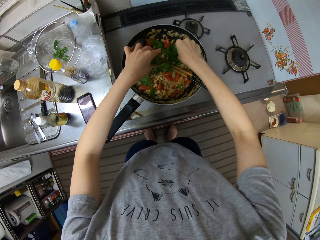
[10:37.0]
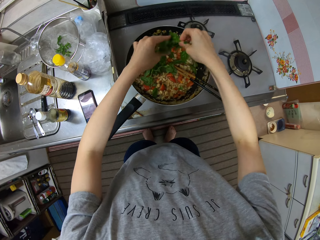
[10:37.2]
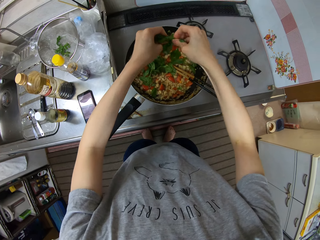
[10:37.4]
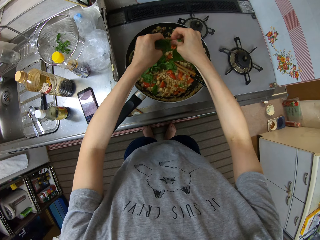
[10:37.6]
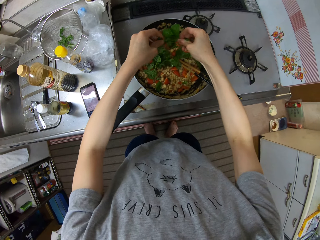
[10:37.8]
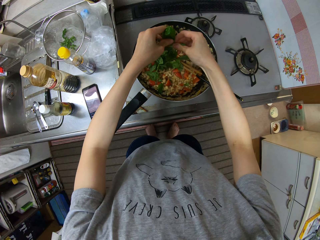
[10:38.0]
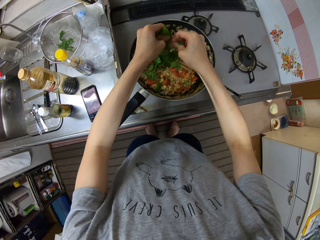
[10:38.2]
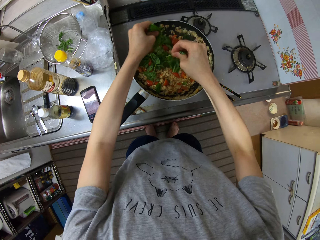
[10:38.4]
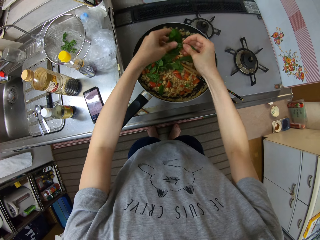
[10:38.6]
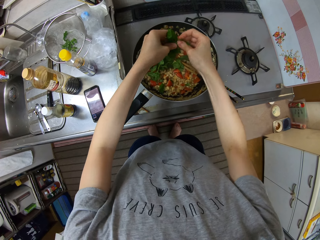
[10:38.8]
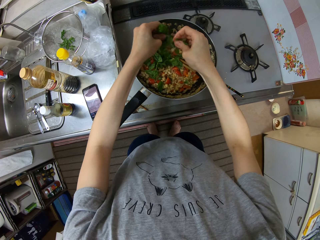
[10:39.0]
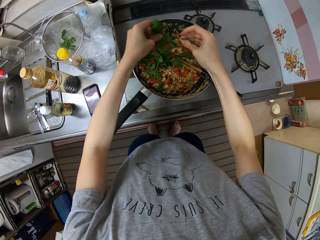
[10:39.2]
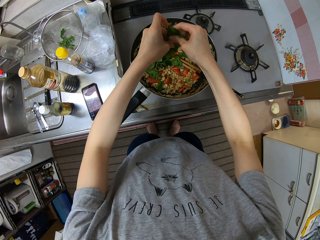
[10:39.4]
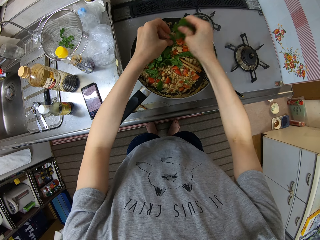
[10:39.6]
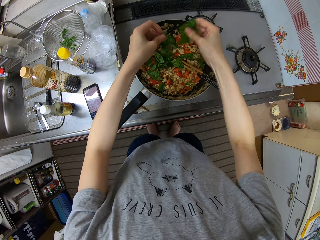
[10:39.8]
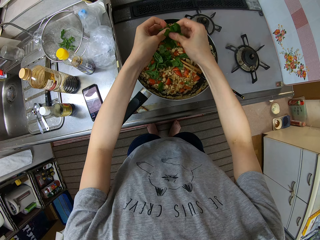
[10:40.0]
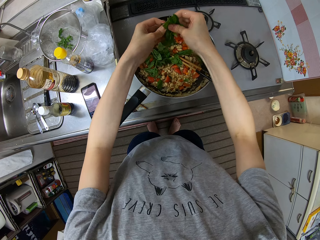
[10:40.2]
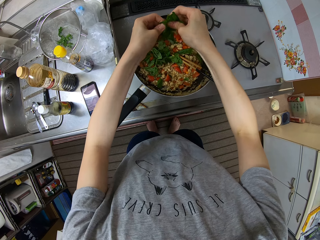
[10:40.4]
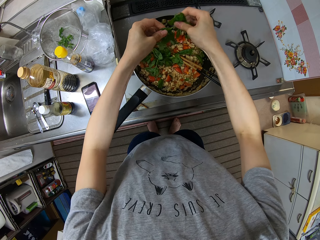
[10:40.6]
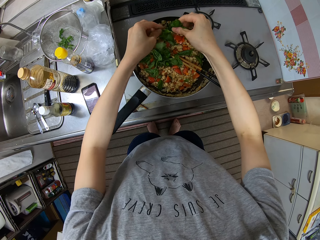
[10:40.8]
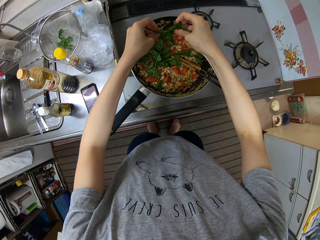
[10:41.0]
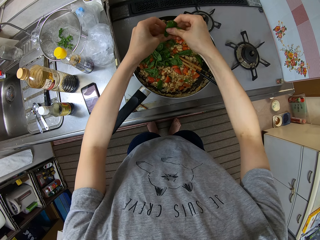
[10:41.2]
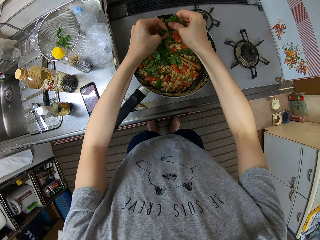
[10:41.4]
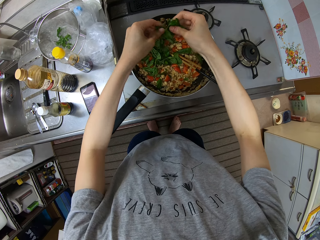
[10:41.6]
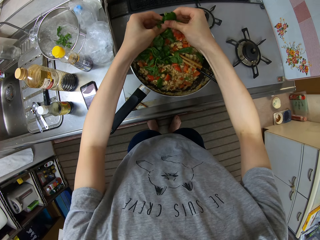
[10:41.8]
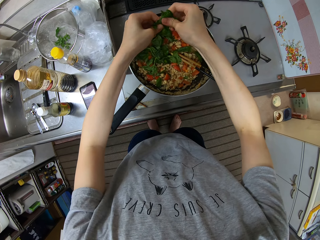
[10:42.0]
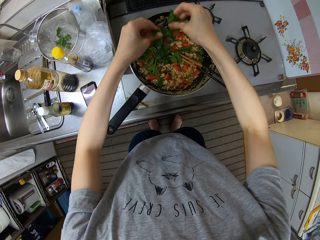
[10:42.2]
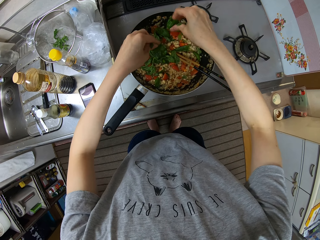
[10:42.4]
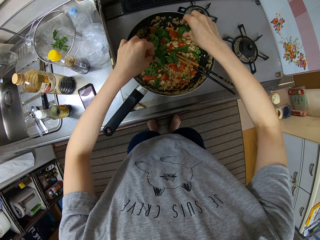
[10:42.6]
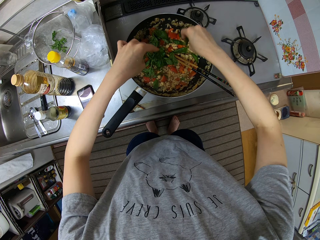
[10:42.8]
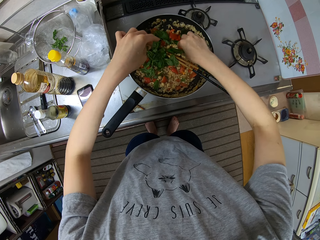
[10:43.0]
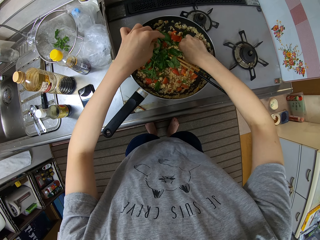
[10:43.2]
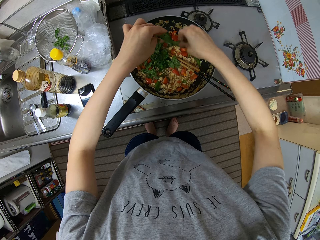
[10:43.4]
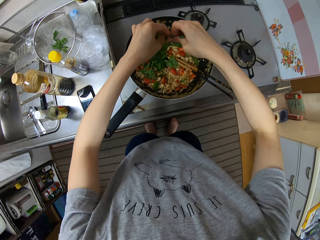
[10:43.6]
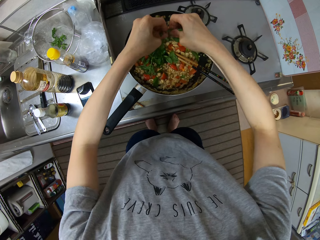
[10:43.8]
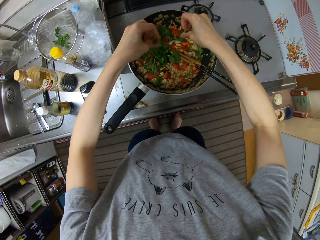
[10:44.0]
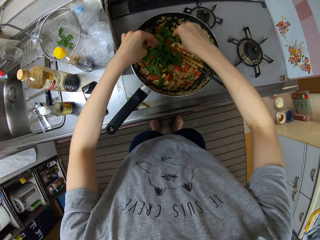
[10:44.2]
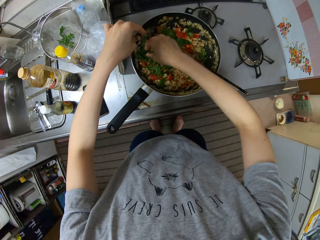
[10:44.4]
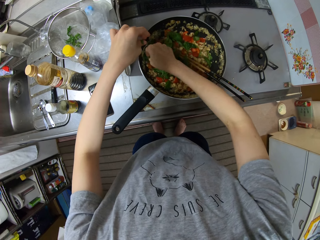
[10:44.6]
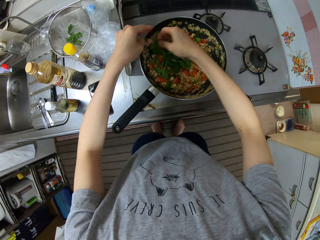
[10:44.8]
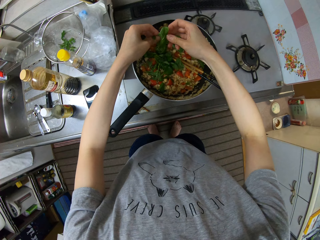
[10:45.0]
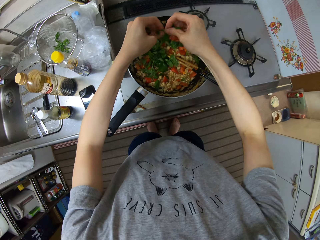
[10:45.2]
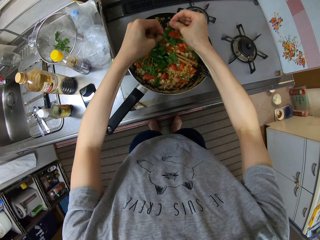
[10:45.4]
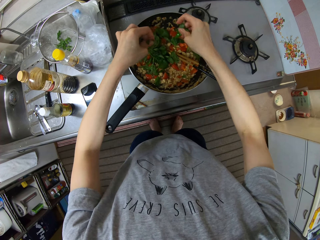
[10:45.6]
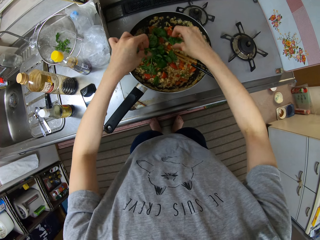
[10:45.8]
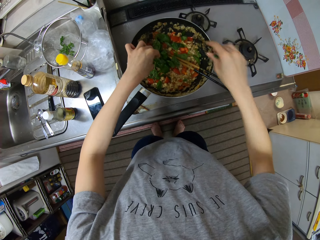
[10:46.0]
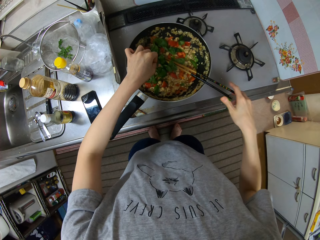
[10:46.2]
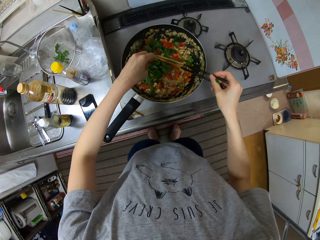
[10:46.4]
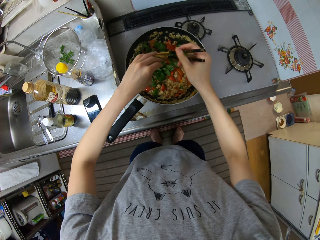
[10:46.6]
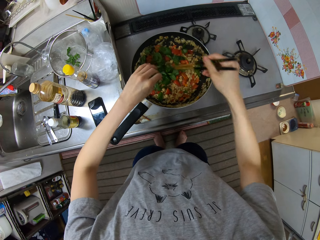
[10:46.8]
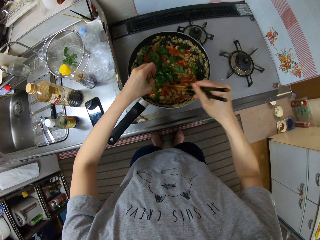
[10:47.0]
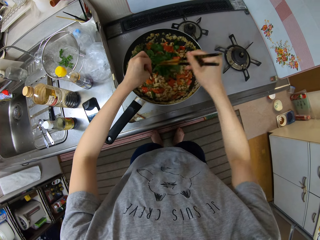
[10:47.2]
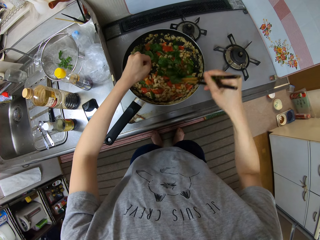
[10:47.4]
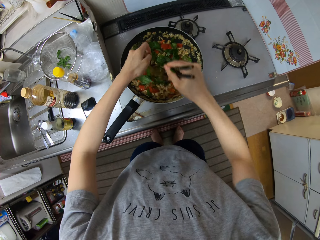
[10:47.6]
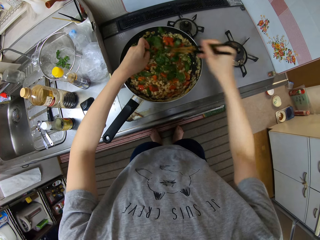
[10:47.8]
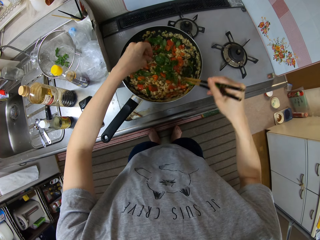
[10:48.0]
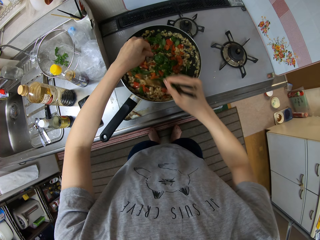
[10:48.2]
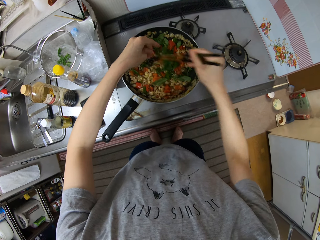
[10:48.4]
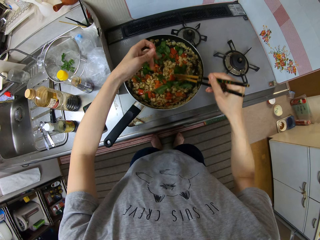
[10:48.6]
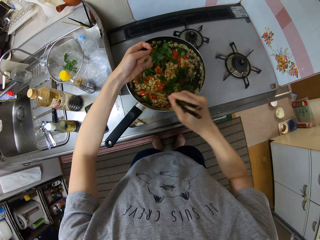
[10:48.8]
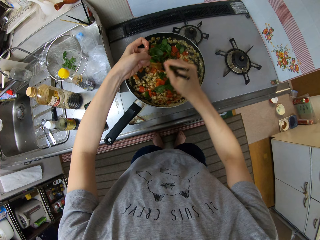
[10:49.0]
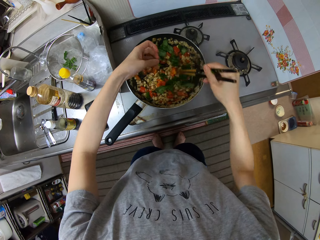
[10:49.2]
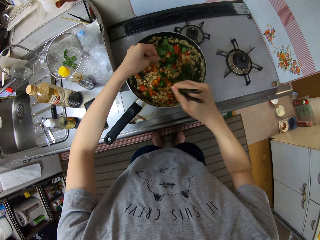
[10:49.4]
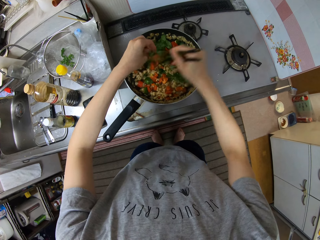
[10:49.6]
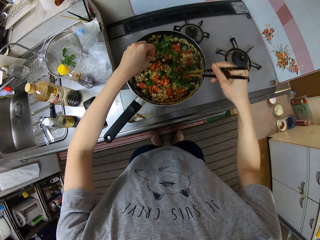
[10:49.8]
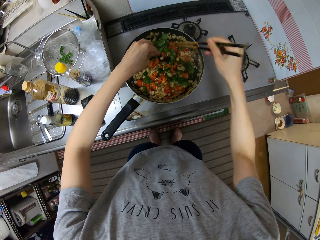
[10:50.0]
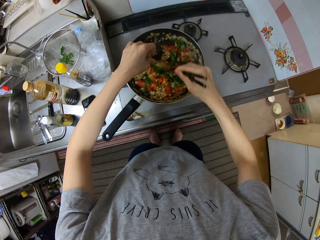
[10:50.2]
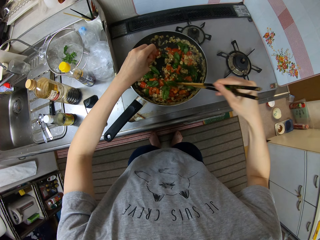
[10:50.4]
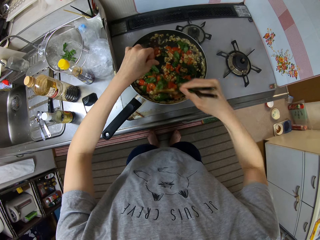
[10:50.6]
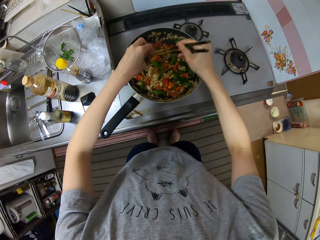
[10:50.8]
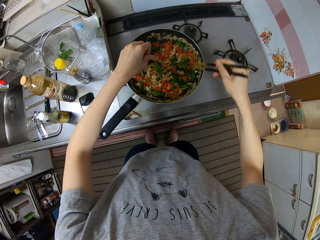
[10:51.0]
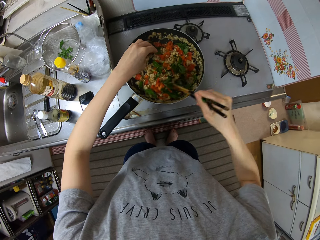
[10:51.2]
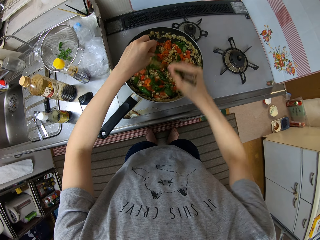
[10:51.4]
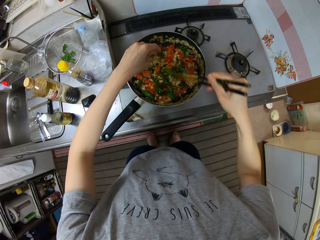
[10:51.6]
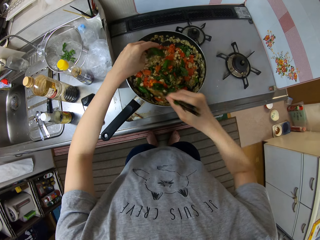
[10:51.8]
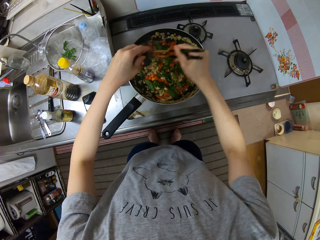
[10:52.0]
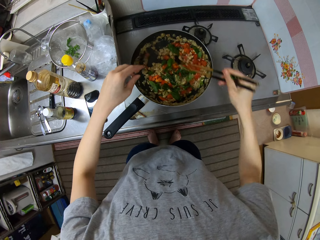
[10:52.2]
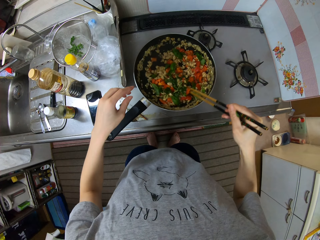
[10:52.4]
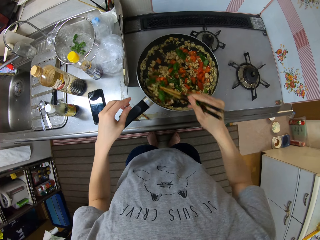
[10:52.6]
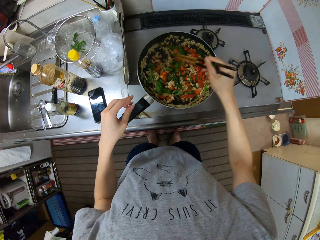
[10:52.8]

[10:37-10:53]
The camera wearer stirs the food in the frying pan with the chopsticks in her right hand. She takes the chopsticks.

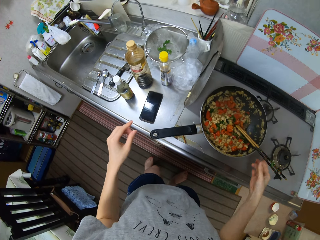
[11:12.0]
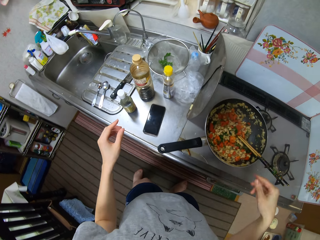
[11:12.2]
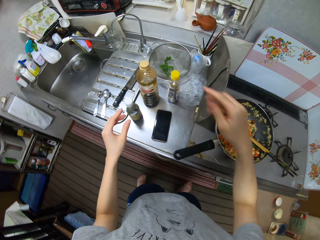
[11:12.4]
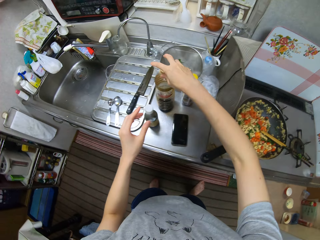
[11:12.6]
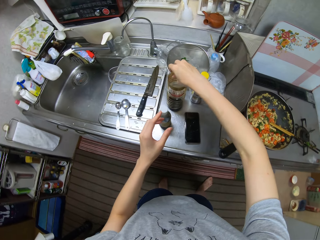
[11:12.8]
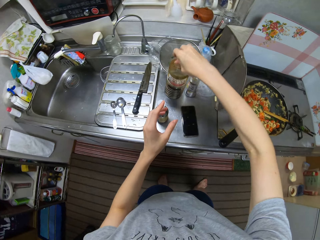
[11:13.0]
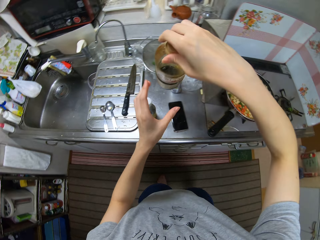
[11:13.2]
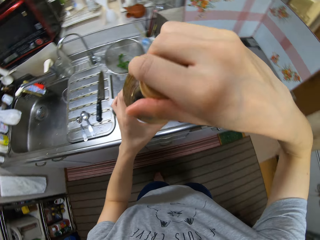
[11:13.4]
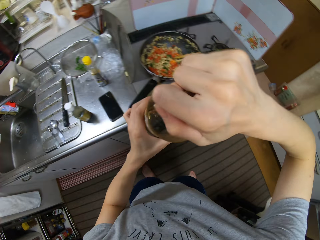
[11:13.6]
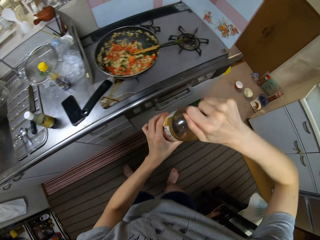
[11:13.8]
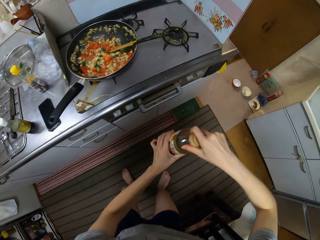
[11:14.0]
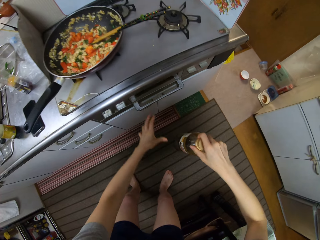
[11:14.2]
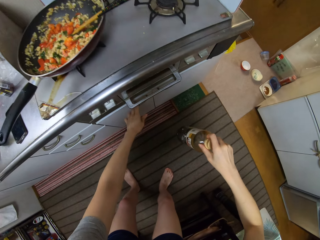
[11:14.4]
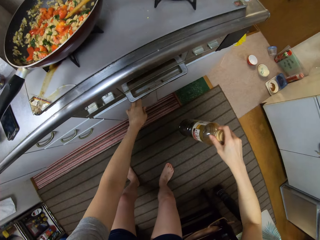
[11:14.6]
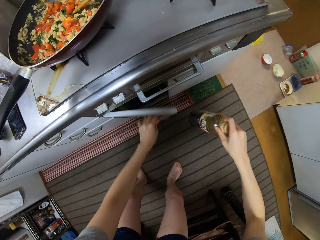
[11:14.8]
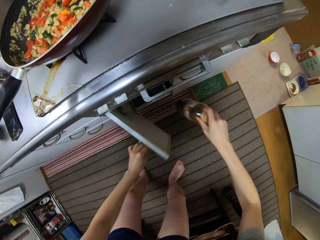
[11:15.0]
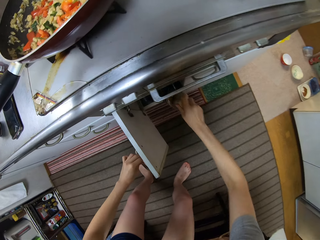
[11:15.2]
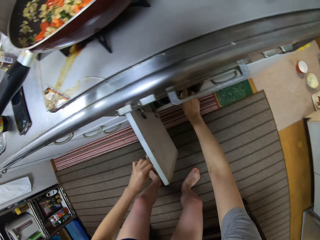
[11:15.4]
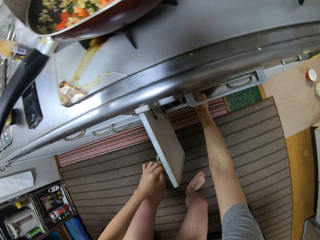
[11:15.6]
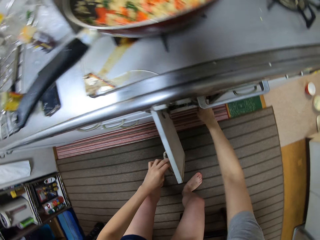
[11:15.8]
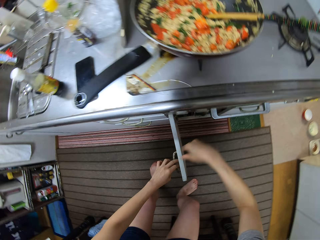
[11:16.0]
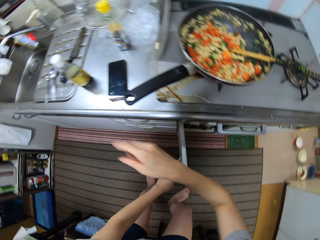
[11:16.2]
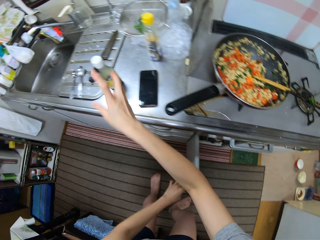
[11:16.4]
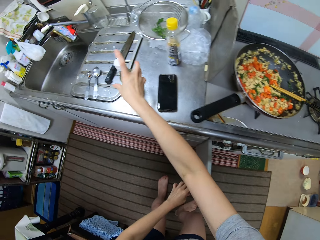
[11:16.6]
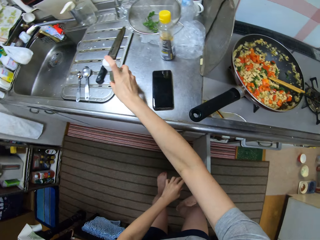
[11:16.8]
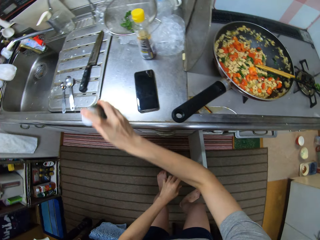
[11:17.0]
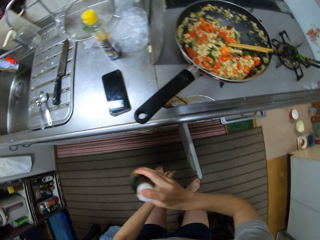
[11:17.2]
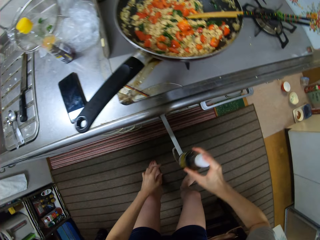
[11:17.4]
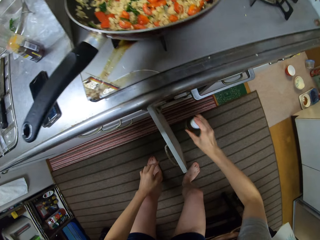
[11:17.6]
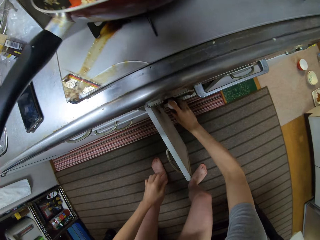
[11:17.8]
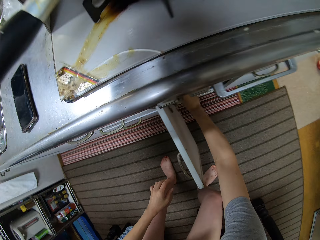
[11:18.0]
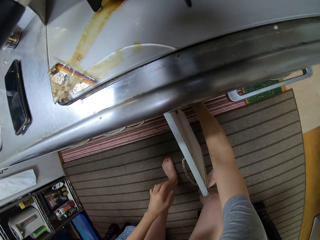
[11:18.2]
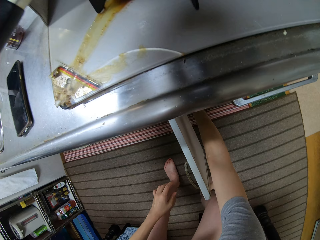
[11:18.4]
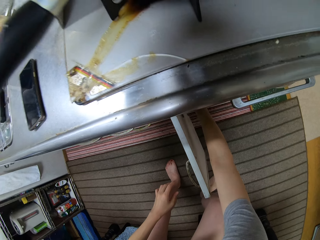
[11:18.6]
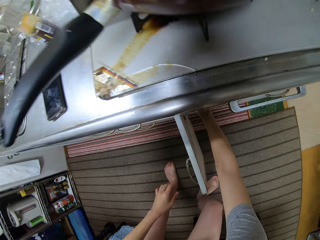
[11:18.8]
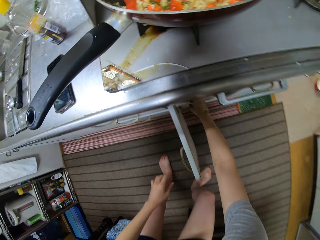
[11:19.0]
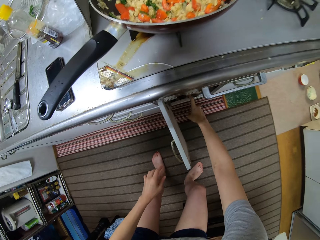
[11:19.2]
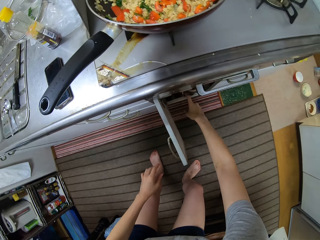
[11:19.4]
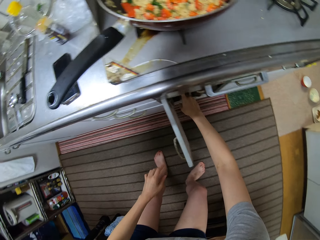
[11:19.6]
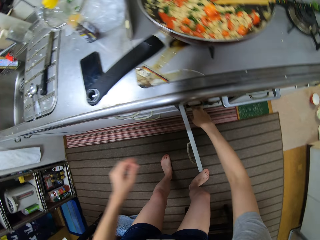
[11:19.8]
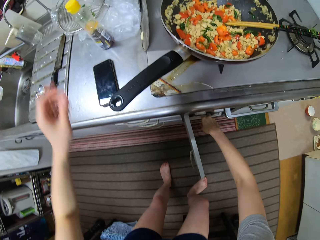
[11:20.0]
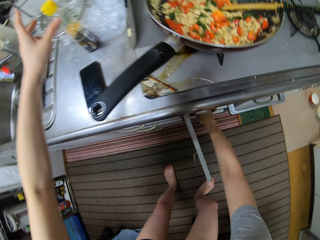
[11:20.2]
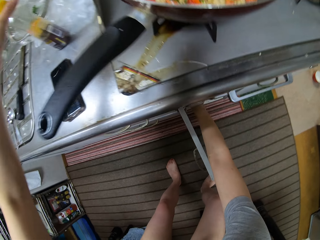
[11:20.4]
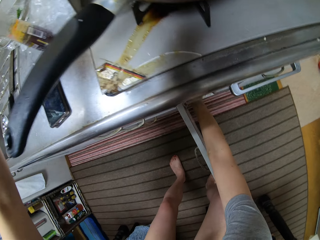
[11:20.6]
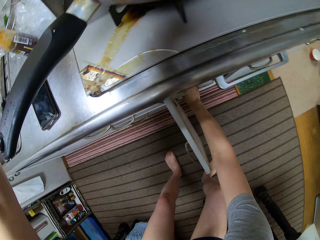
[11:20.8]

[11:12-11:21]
The camera wearer puts down the chopsticks. She picks up a soy sauce bottle from the table with her right hand. She opens a cabinet with her left hand. She places the bottle in her right hand into the cabinet. She picks up the soy sauce bottle from the table with her right hand. She places the bottle in her right hand into the cabinet. She picks up a bottle from the table with her left hand.
